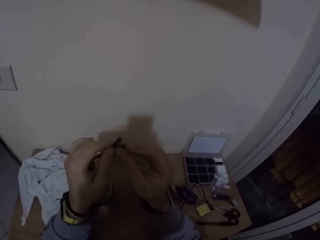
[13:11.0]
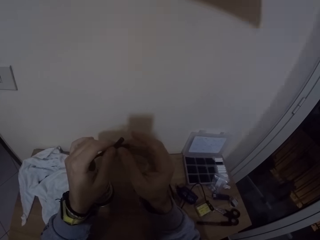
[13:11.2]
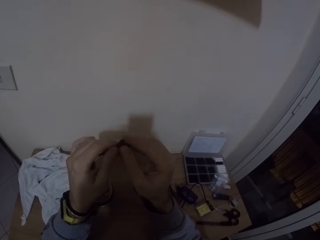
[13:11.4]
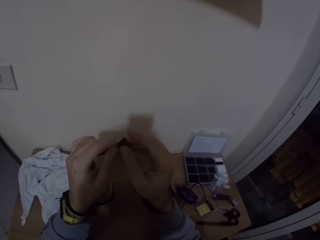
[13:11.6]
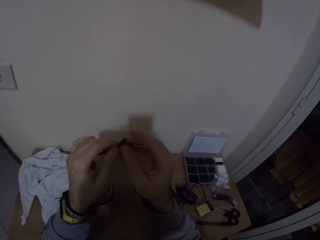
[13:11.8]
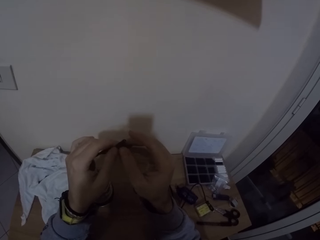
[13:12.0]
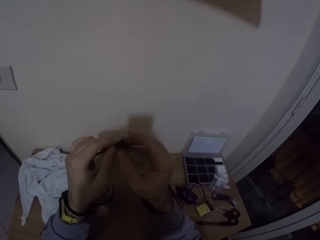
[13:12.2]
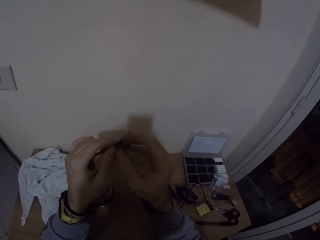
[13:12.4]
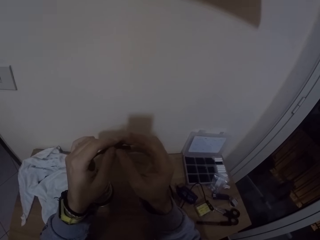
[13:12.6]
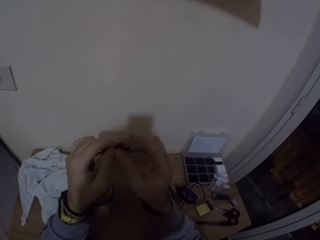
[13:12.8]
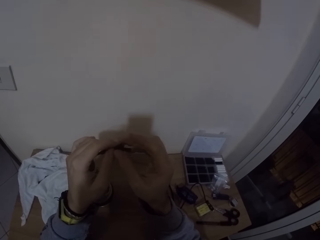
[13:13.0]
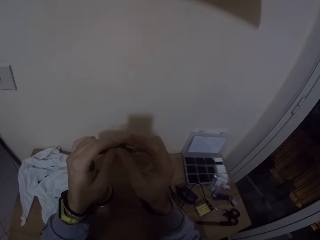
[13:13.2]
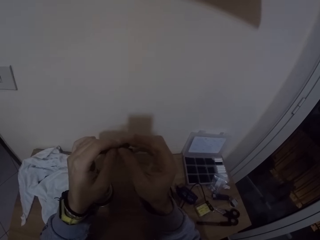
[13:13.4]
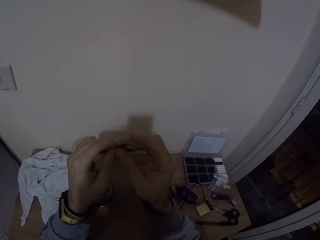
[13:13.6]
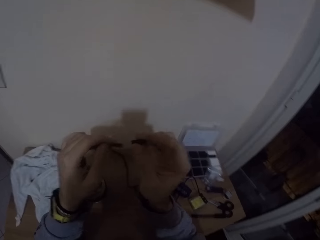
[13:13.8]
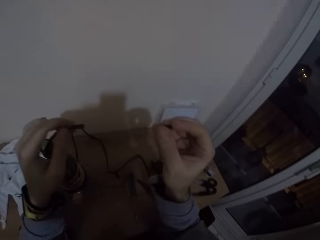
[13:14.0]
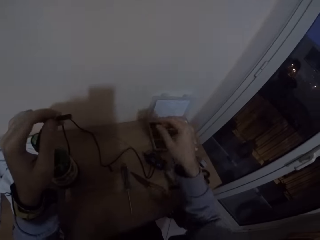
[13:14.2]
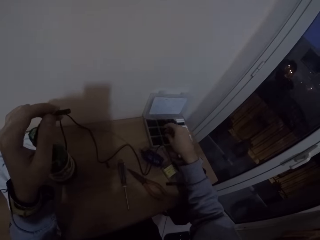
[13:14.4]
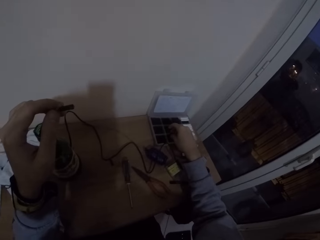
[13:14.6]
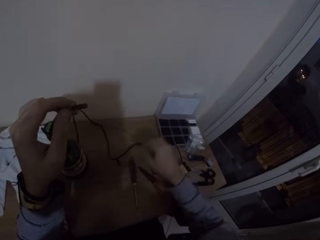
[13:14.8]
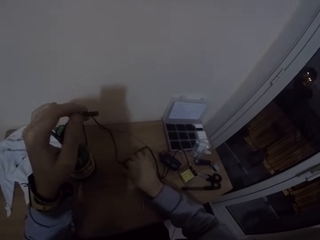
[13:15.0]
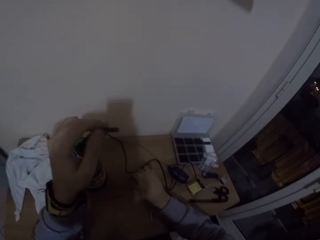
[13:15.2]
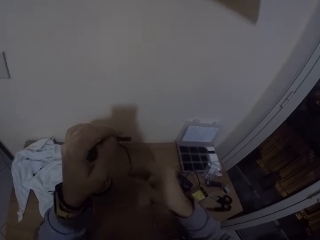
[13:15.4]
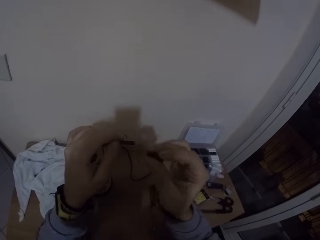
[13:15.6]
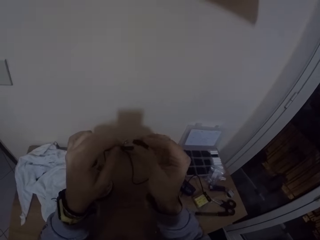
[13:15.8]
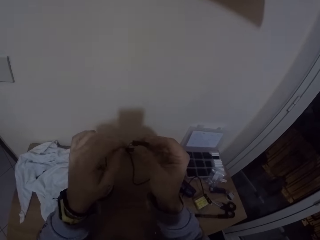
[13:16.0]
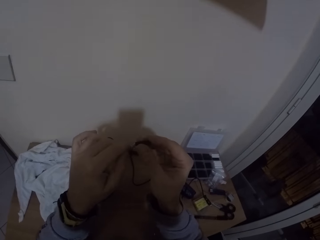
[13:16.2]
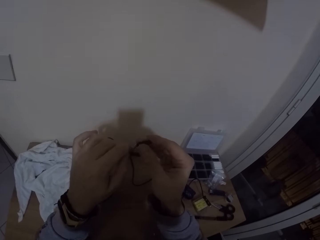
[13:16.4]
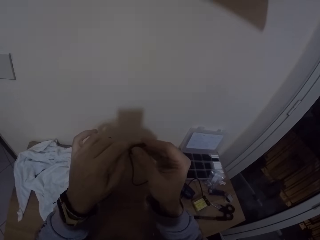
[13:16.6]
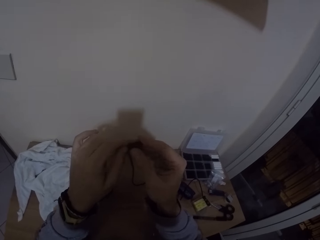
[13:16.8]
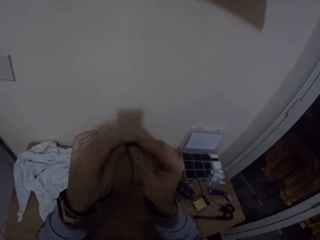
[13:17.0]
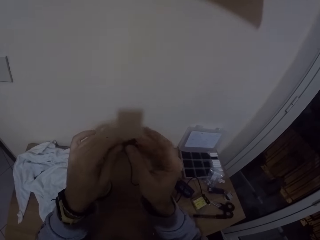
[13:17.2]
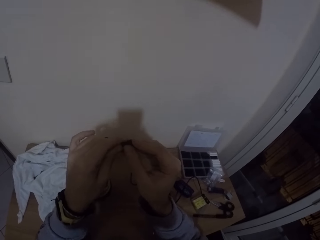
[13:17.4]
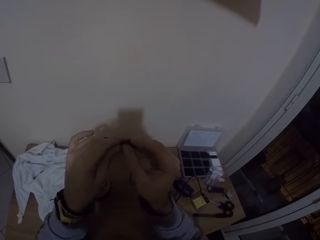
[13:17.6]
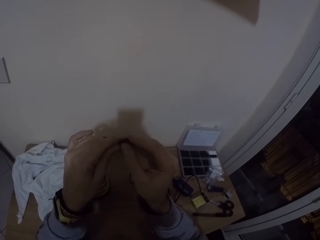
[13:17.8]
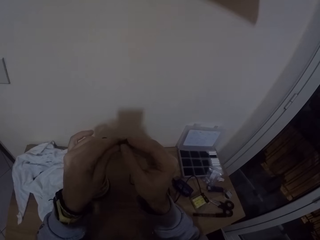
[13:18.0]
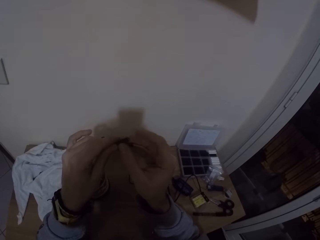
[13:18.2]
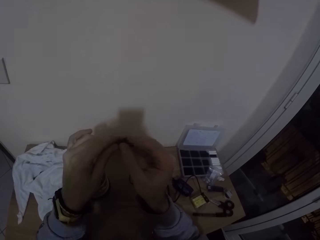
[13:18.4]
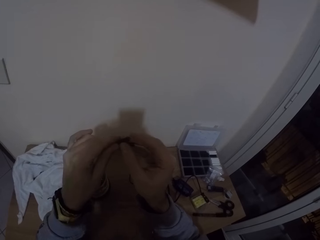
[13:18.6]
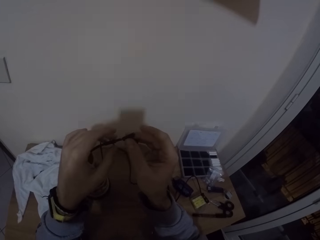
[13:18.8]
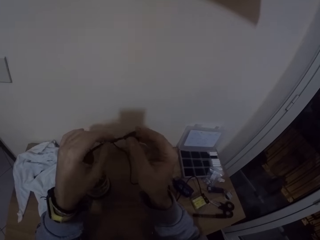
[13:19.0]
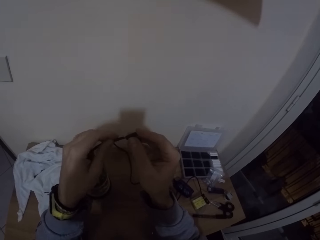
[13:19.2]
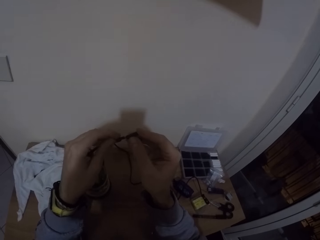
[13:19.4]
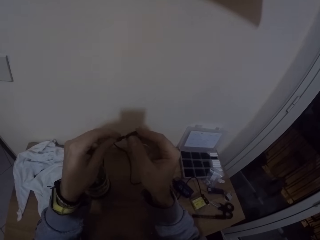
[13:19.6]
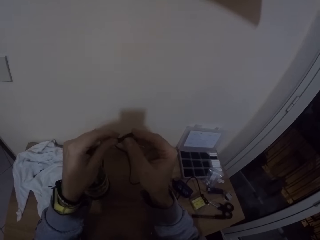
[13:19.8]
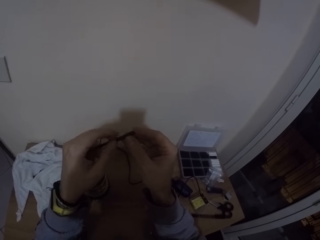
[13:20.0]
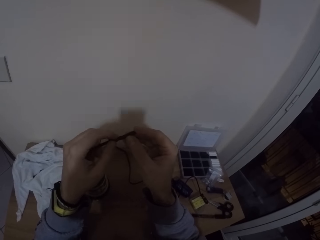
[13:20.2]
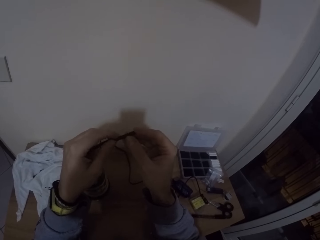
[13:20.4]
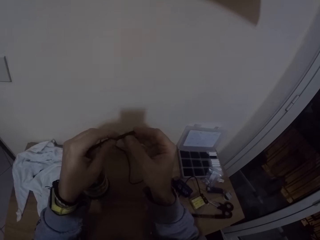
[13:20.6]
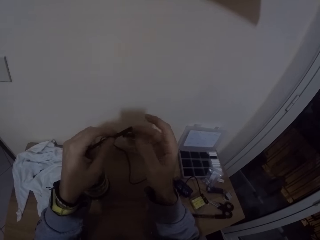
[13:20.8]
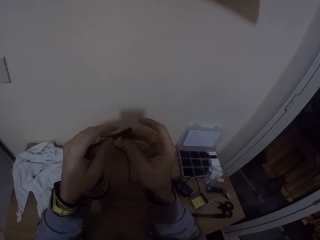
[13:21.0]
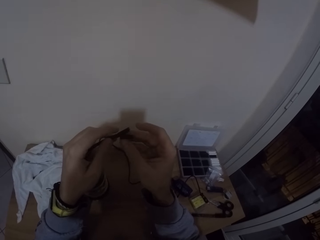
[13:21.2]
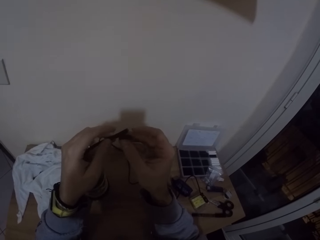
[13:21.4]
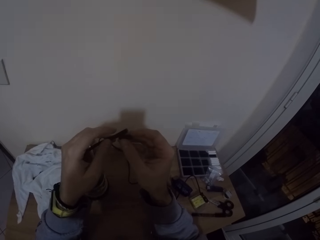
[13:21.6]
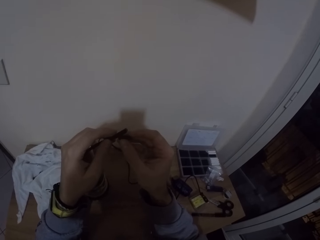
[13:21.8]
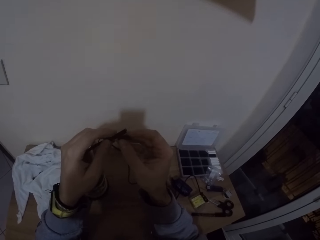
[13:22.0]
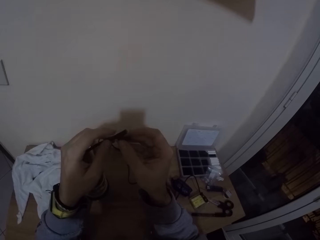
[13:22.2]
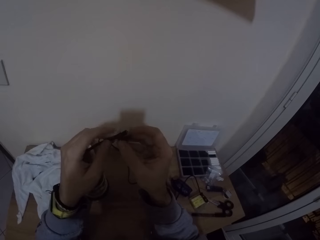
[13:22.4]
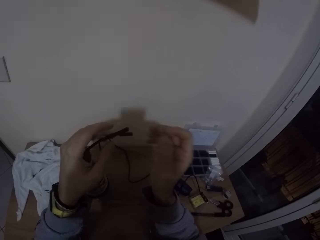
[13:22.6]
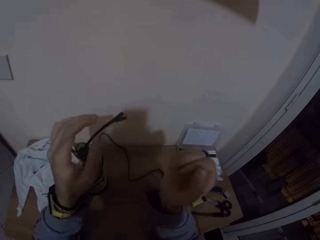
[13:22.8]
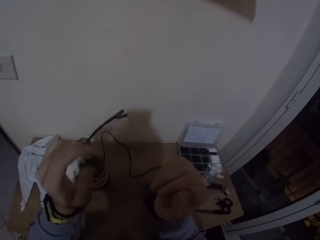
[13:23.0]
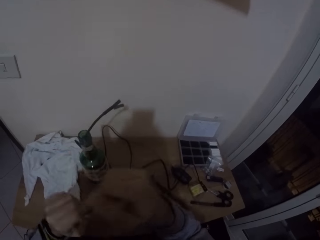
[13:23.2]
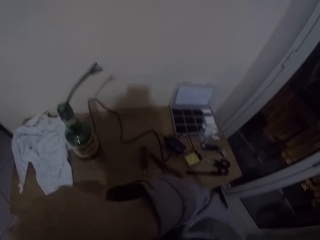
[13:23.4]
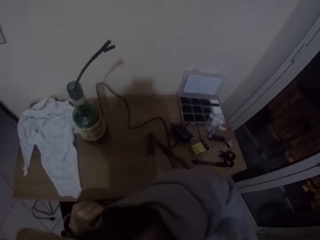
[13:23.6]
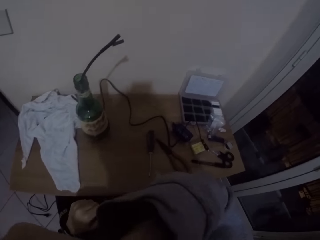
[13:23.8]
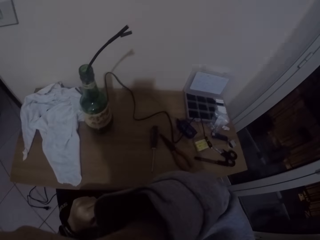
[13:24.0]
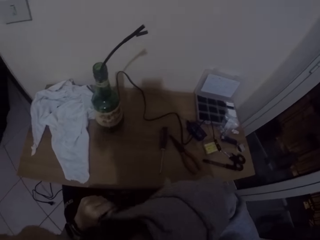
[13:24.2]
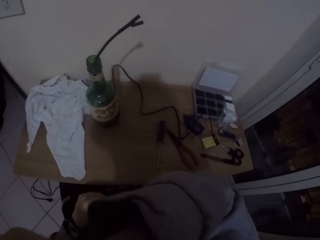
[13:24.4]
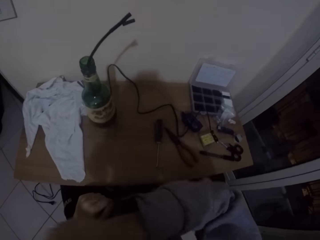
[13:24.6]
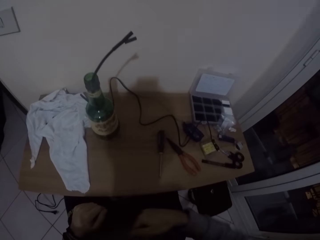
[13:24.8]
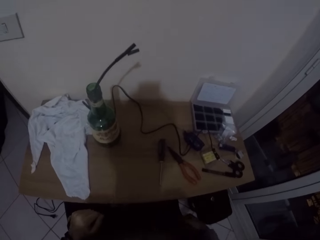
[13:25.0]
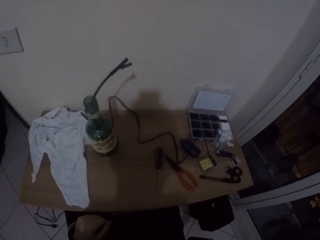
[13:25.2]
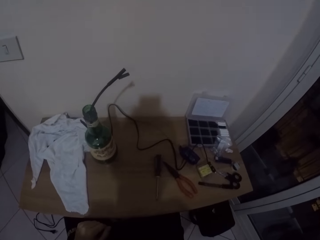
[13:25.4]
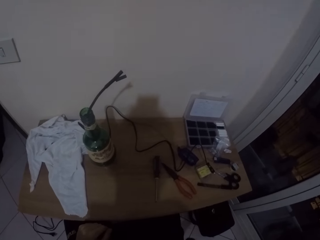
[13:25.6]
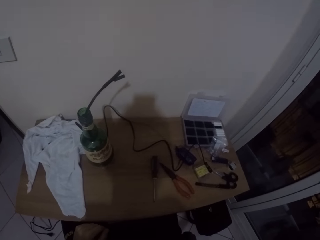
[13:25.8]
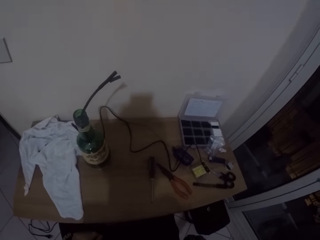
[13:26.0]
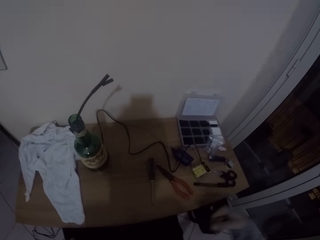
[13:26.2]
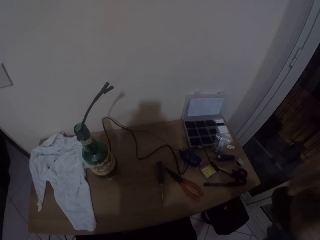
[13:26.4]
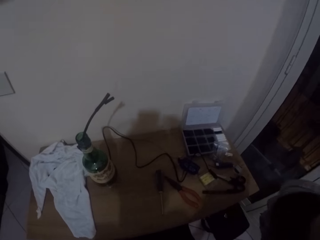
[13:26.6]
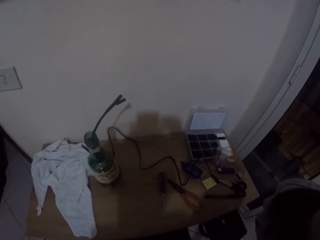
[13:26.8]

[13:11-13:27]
The camera wearer removes the black tape from the clip with his right hand. He drops the black tape inside the container on the table with his right hand. He picks up the black tape on the table with his right hand. He covers the clip with the black tape in his right hand. He connects something to the wires. He removes both hands from the clips. He does something.
